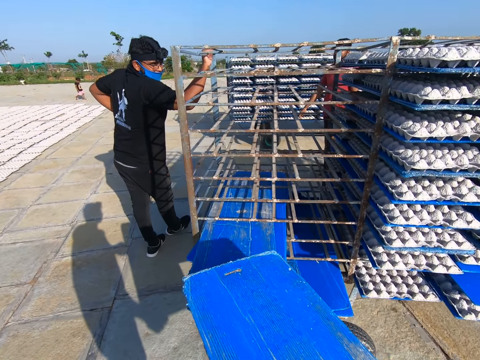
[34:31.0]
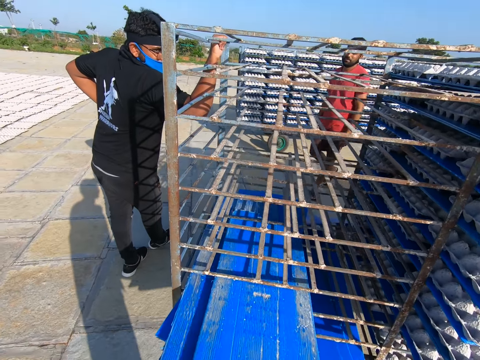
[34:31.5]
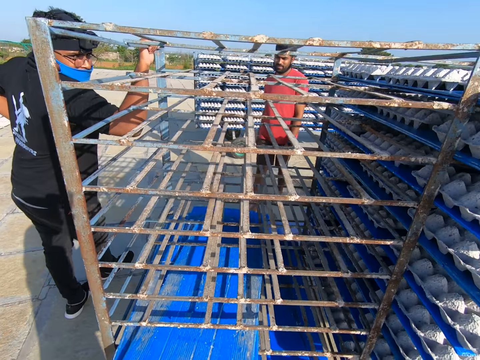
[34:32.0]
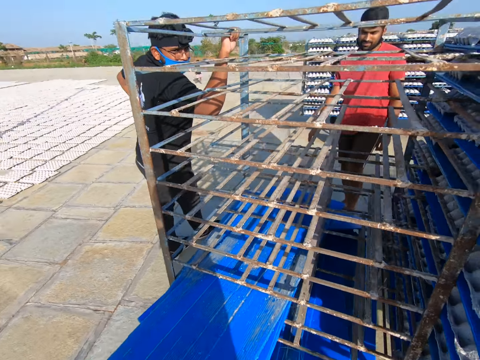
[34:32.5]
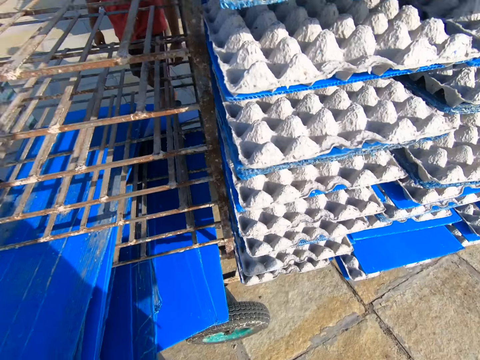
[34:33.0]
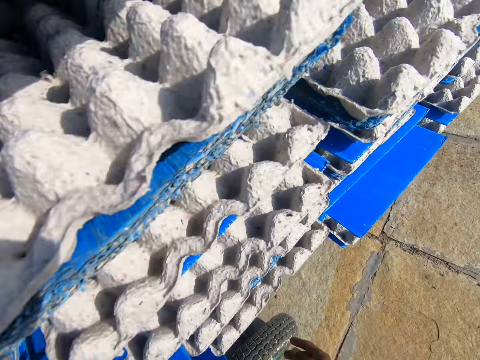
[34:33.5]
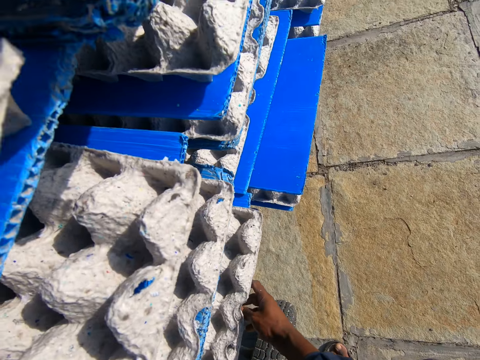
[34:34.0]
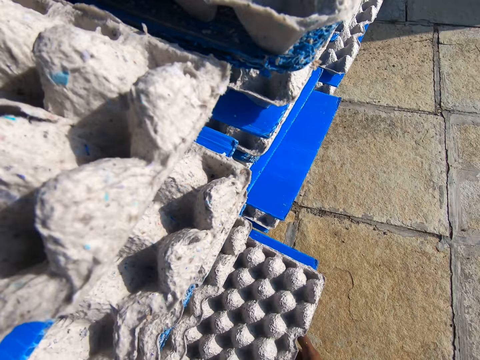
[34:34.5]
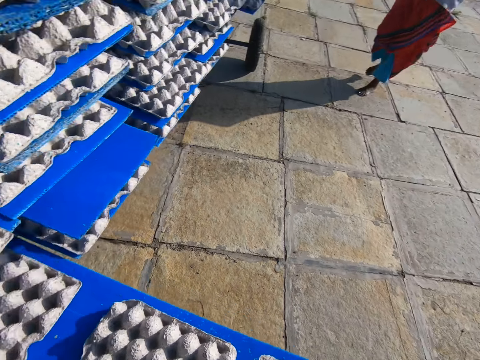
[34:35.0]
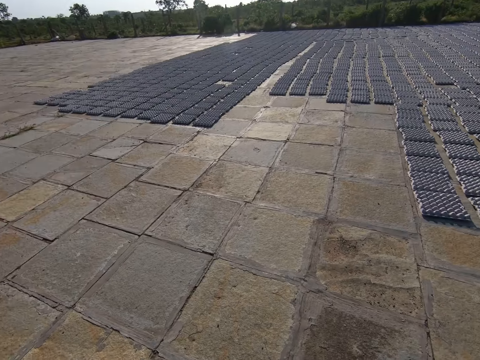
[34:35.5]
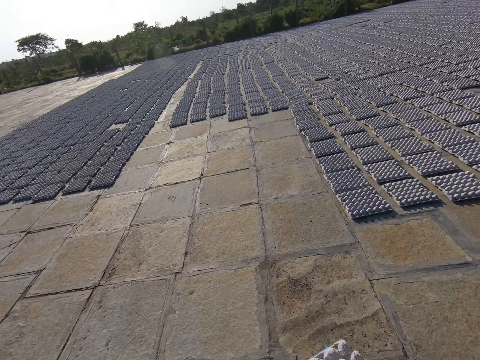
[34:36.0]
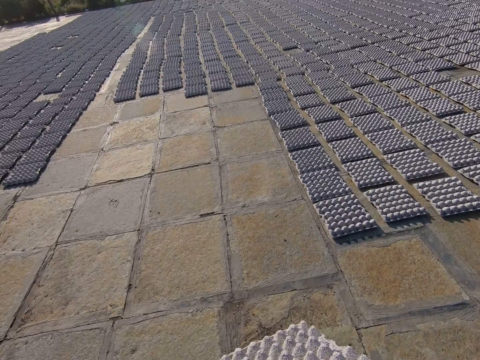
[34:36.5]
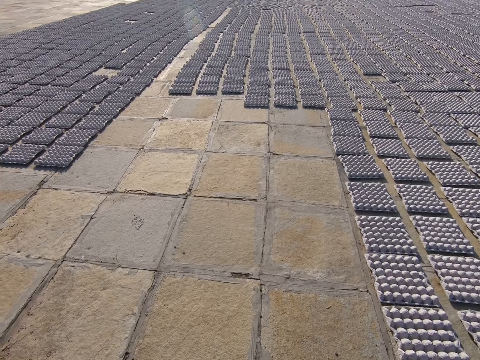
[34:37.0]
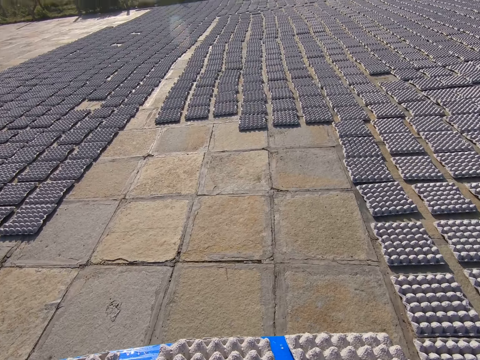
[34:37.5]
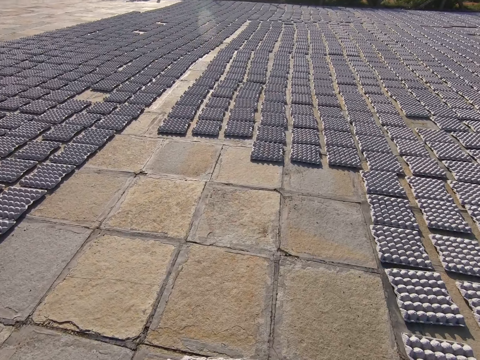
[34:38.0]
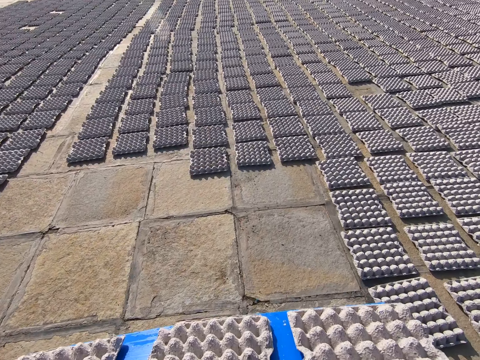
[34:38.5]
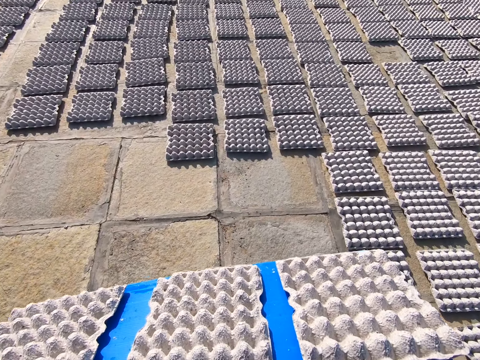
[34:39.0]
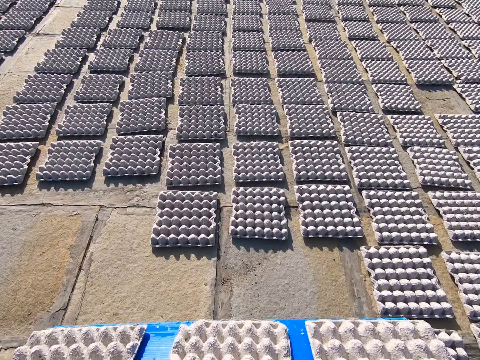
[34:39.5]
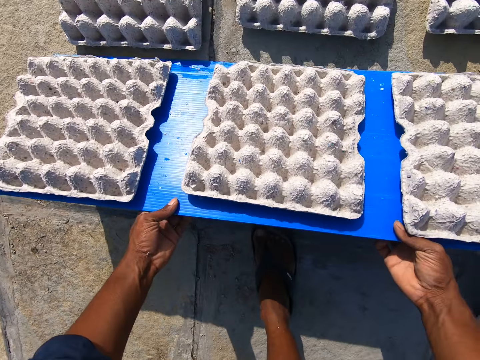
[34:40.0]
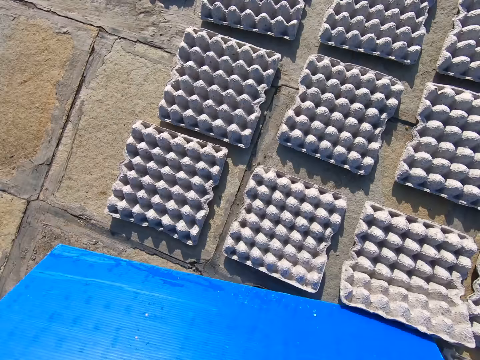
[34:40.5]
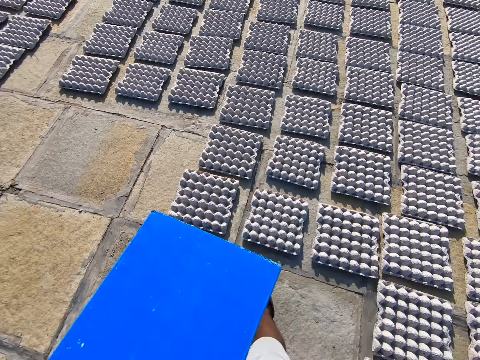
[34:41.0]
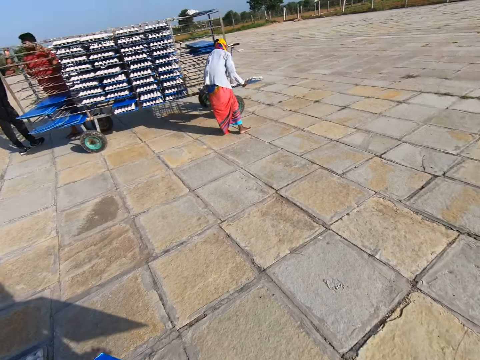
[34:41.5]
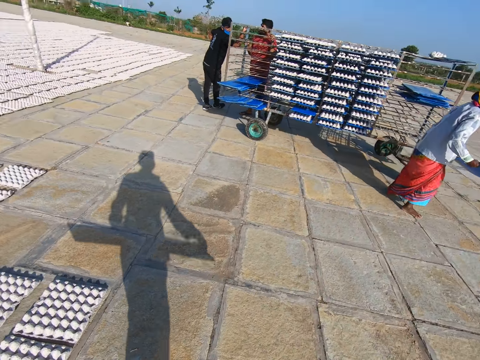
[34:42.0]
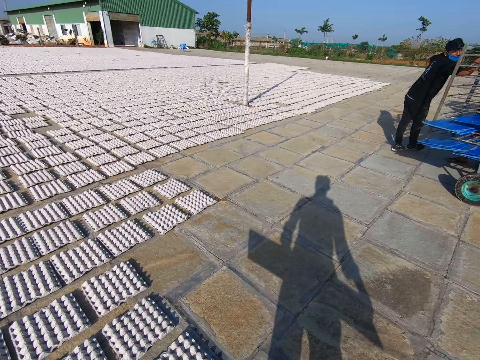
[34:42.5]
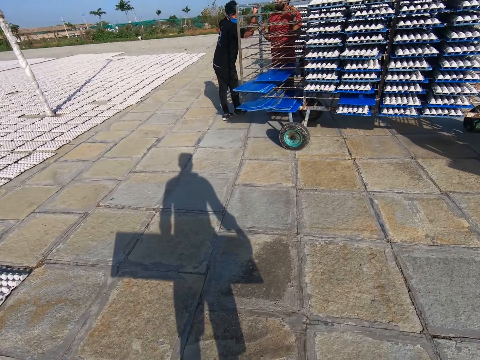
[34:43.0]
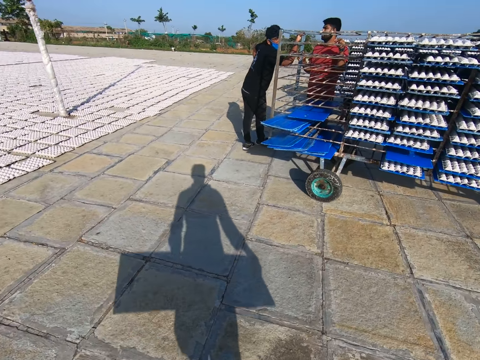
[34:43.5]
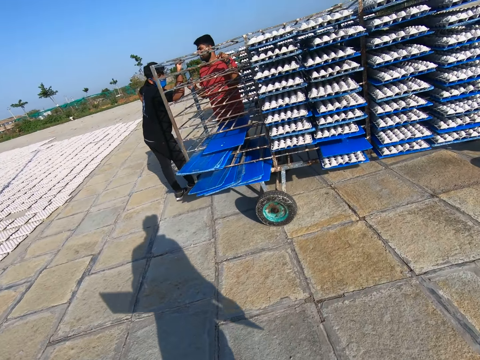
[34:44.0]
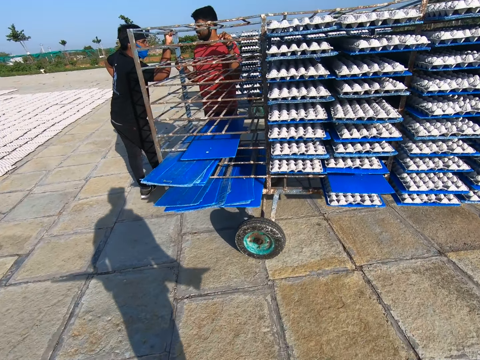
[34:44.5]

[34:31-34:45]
The camera wearer pushes the board in the rack of egg crates with both hands. They talk to two persons. They pull the board of egg crates from the rack of egg crates with both hands. A person walks around. The camera wearer walks towards the egg crates on the floor. They drop the egg crates on the floor from the board in both hands. They walk towards the rack of egg crates and turn around. The person picks up a tray or board with egg trays.

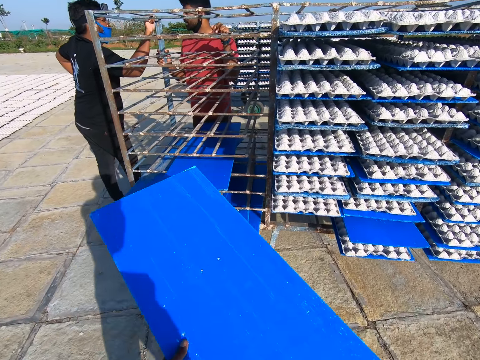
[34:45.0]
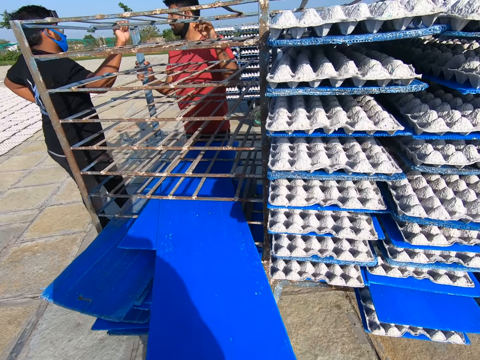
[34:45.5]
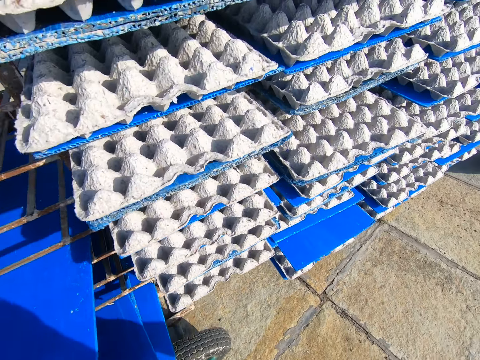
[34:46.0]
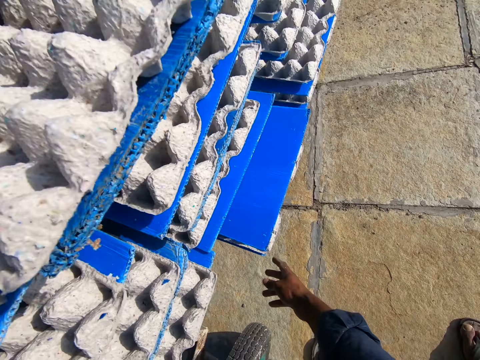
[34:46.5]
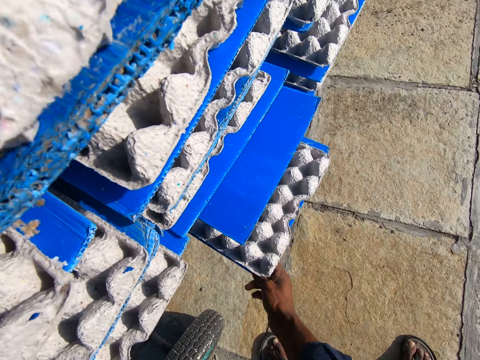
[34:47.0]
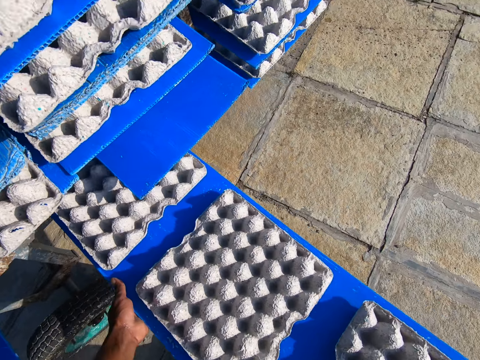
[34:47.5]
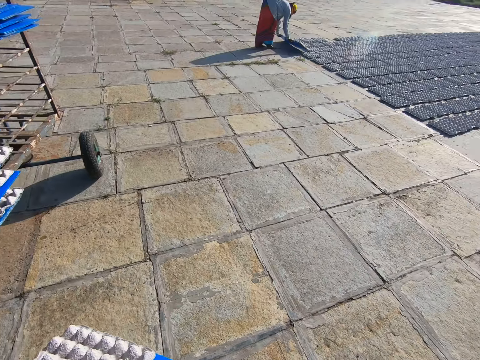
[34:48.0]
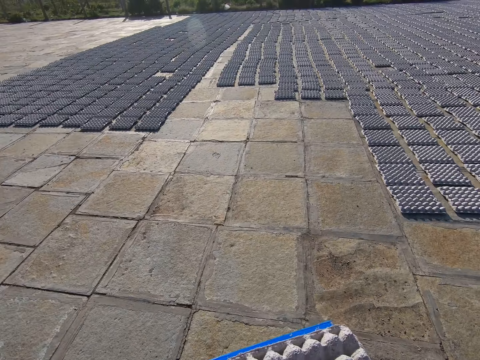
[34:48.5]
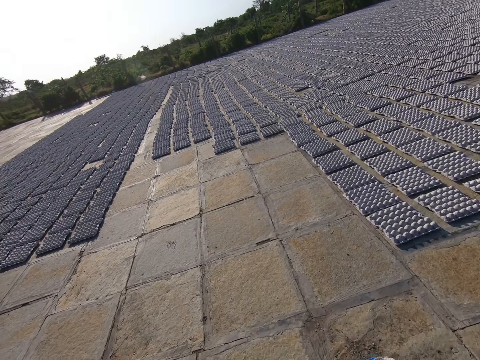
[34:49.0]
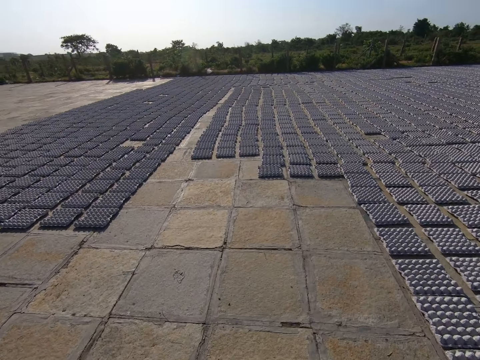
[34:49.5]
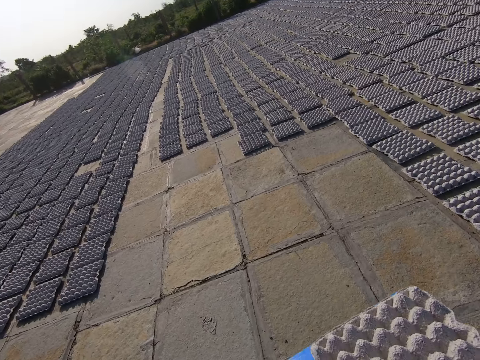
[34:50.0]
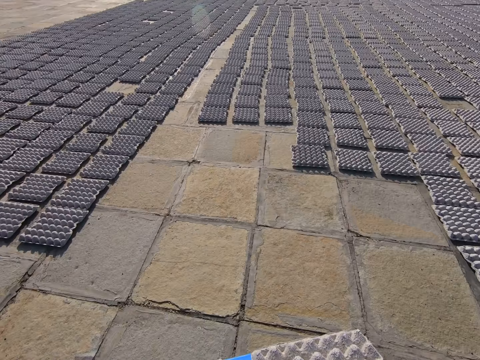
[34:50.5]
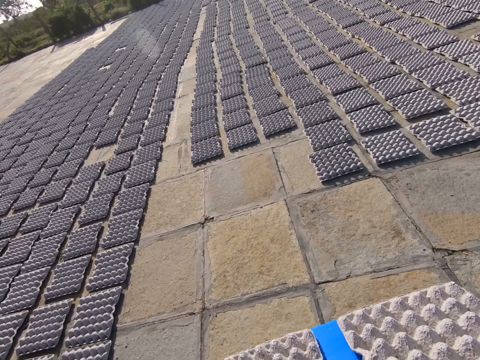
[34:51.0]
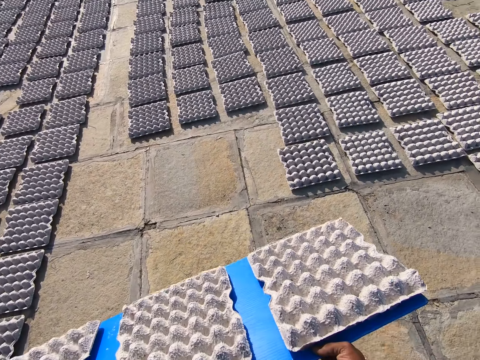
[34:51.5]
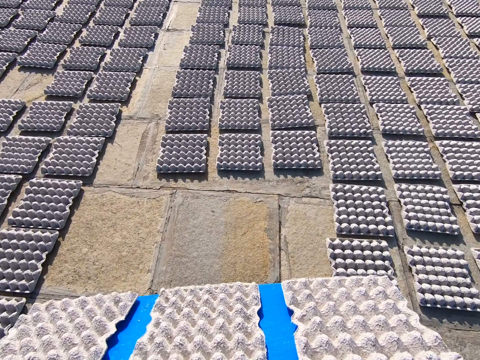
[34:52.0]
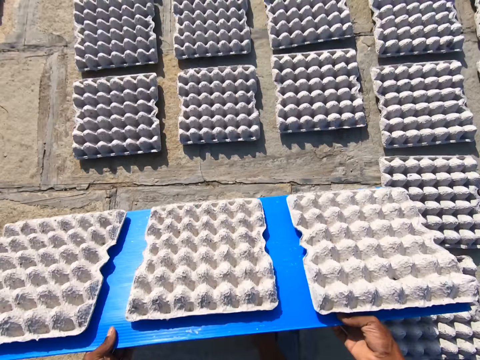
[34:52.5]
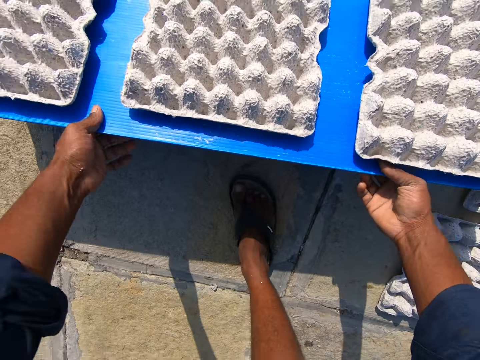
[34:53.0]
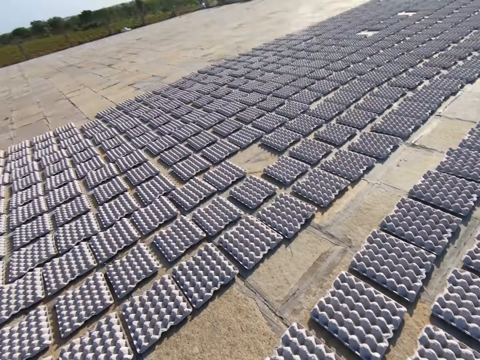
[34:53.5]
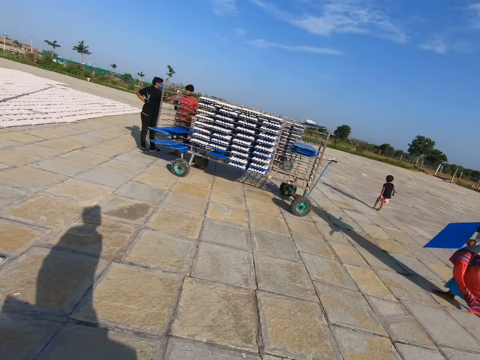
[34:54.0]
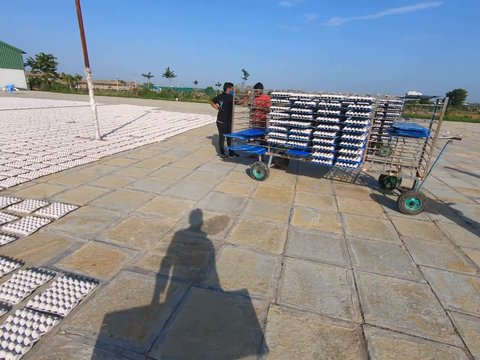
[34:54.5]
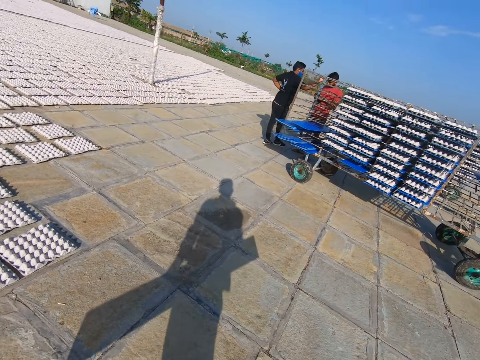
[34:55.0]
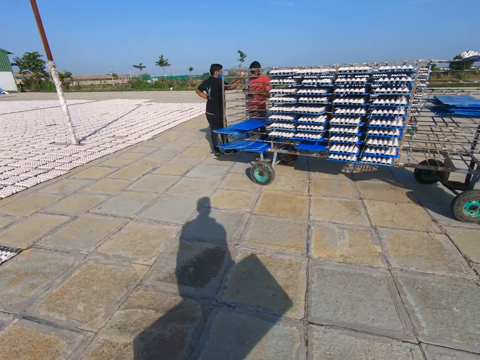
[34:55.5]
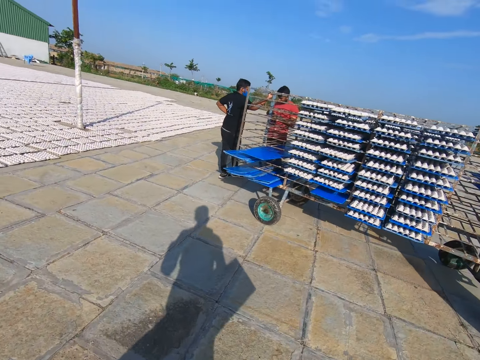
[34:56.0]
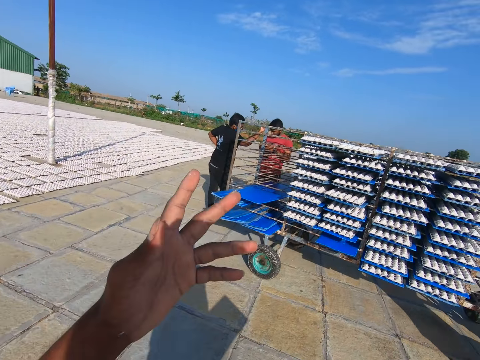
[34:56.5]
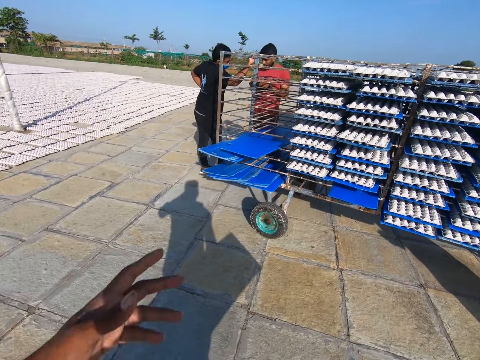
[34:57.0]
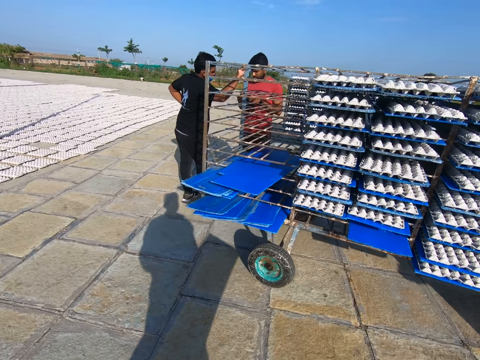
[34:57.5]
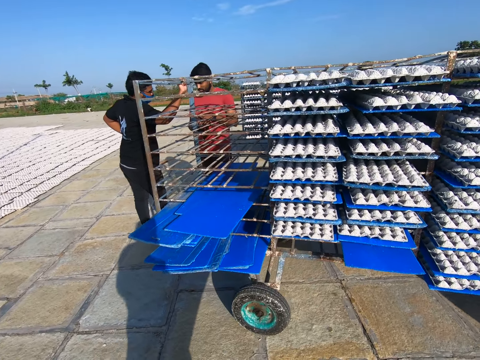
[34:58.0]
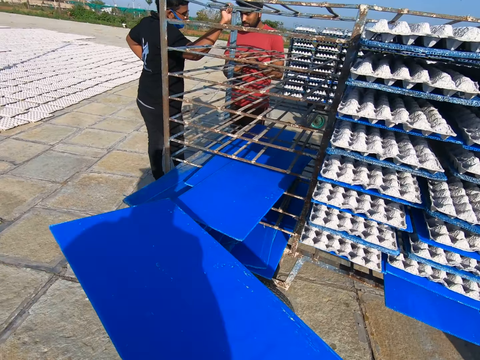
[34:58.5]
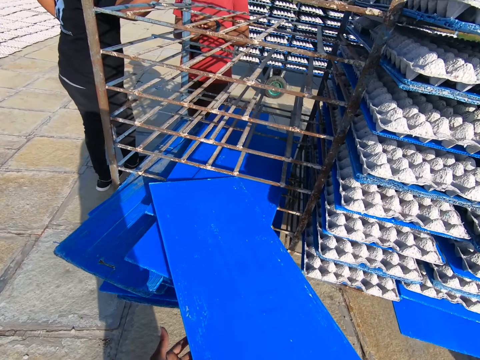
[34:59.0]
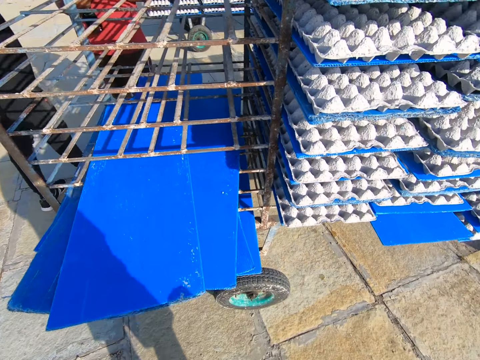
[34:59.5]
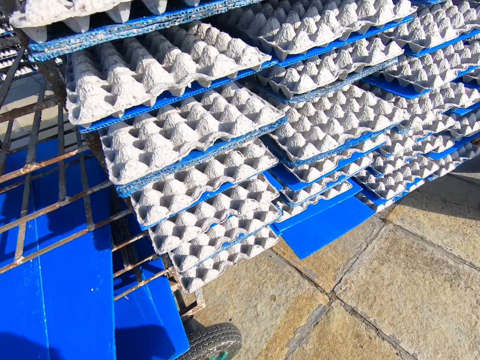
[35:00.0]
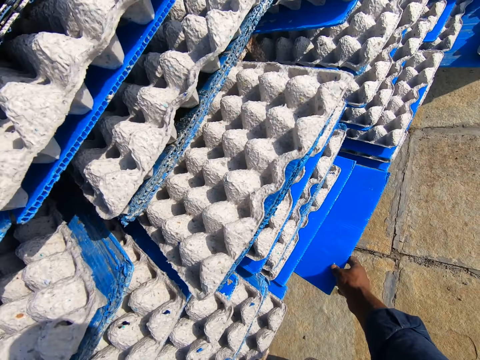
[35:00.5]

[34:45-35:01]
The camera wearer pushes the board in the rack of egg crates with both hands. A person talks to another person. The camera wearer pulls the board of egg crates from the rack of egg crates with both hands. A woman drops egg crates on the floor from the board in both hands. The camera wearer walks towards the egg crates on the floor. They drop the egg crates on the floor from the board in both hands. The woman walks around. The camera wearer walks towards the rack of egg crates. They move a hand and walk around. They push the board in the rack of egg crates with both hands and pull the board of egg crates from the rack of egg crates with both hands. The woman pulls the board of egg crates from the rack of egg crates with both hands.
